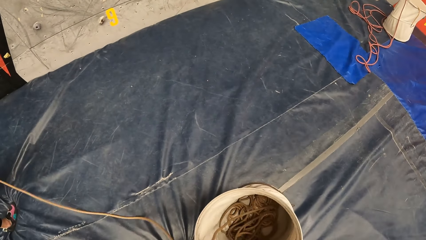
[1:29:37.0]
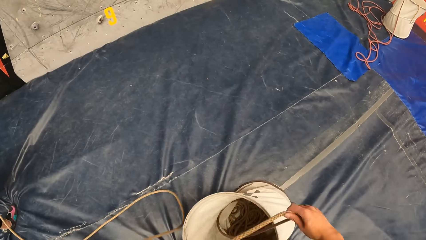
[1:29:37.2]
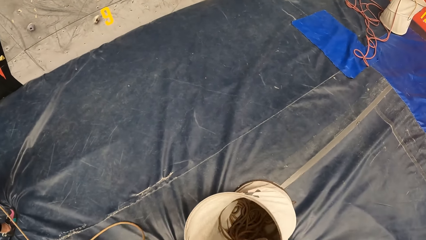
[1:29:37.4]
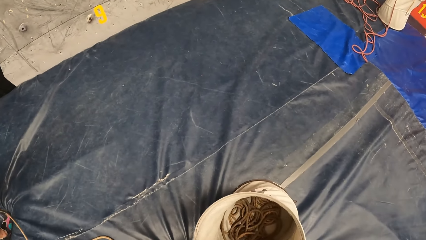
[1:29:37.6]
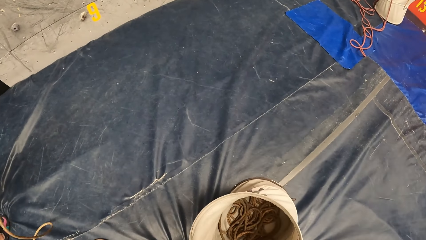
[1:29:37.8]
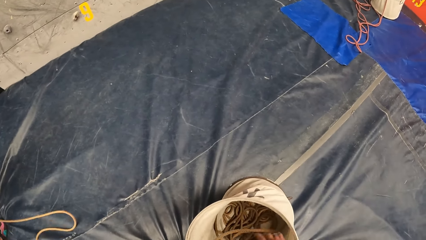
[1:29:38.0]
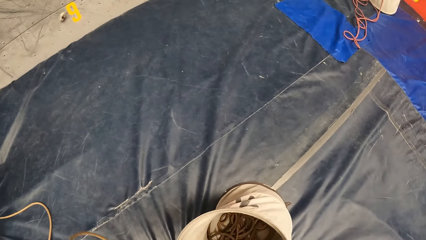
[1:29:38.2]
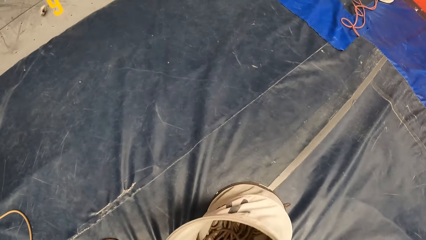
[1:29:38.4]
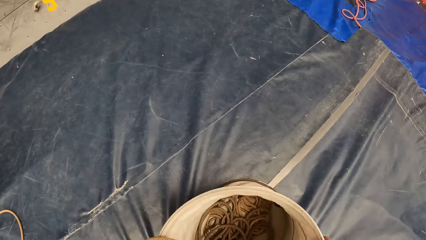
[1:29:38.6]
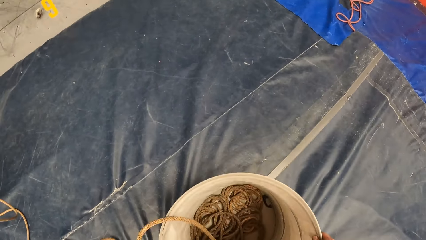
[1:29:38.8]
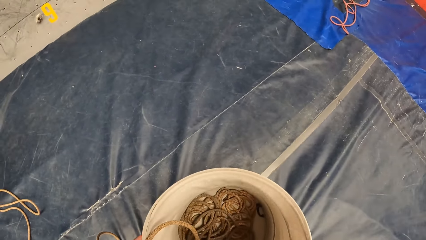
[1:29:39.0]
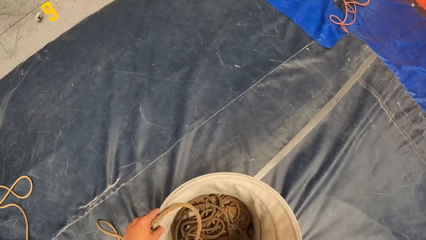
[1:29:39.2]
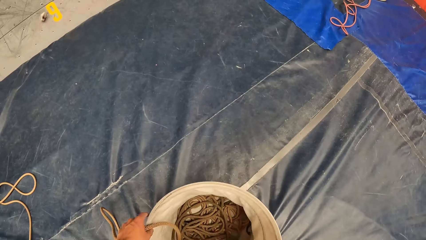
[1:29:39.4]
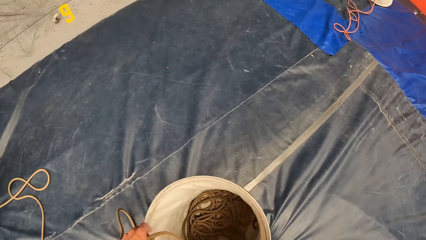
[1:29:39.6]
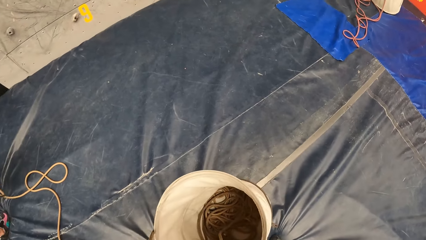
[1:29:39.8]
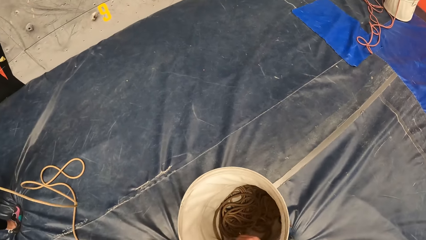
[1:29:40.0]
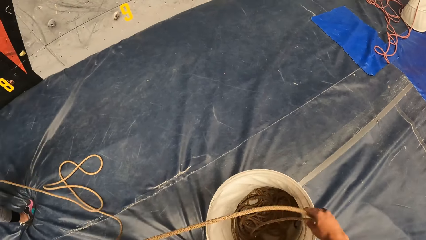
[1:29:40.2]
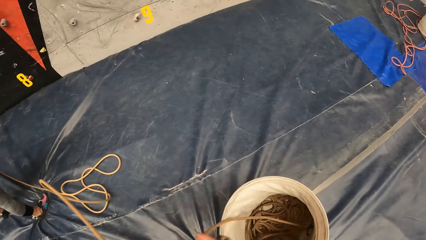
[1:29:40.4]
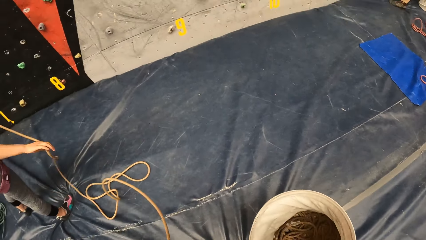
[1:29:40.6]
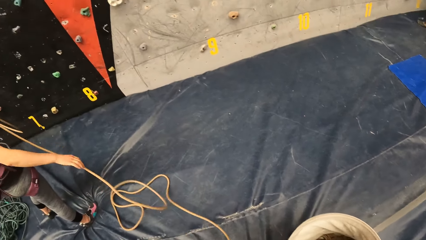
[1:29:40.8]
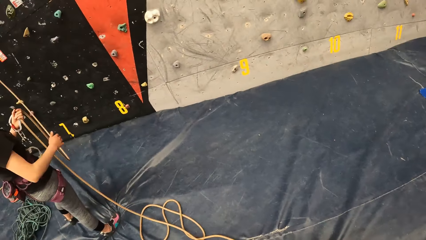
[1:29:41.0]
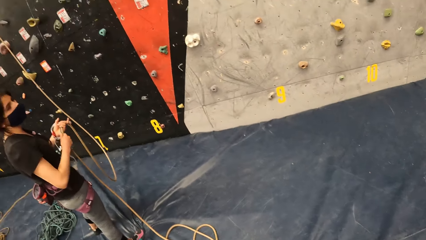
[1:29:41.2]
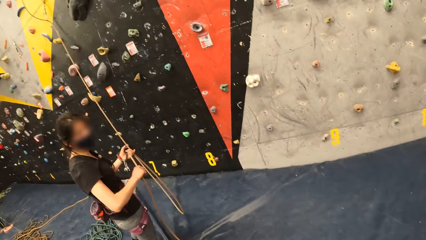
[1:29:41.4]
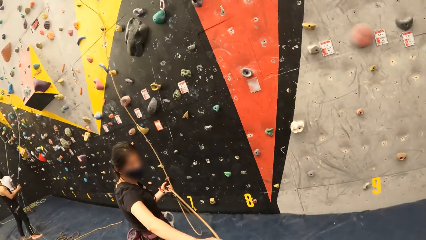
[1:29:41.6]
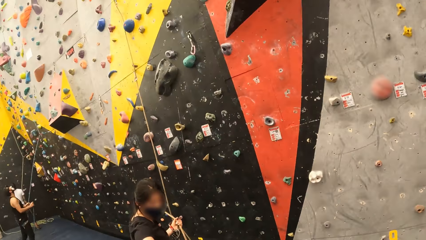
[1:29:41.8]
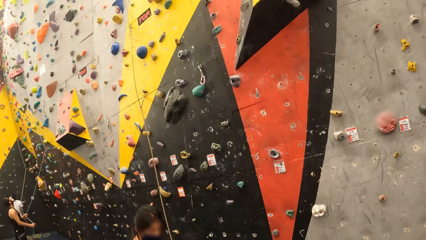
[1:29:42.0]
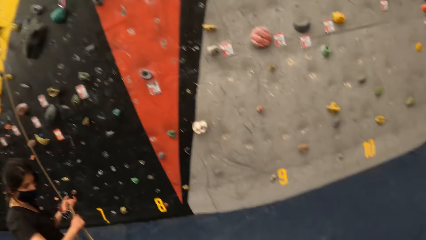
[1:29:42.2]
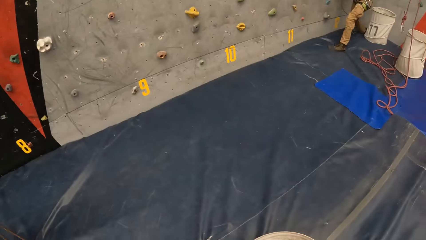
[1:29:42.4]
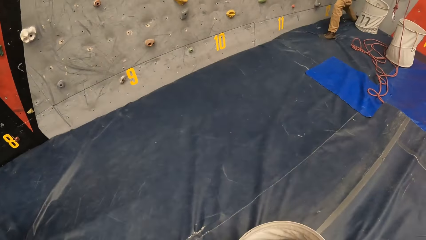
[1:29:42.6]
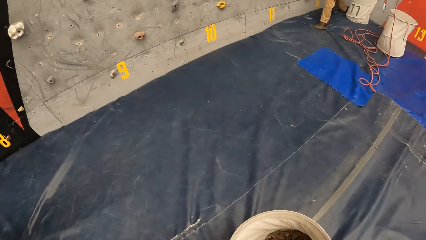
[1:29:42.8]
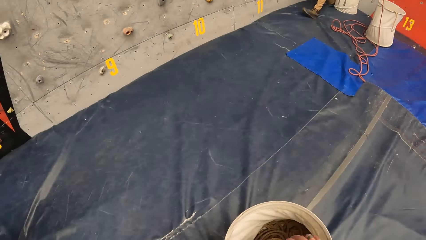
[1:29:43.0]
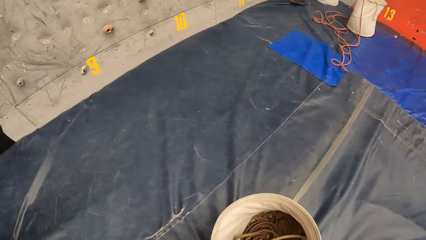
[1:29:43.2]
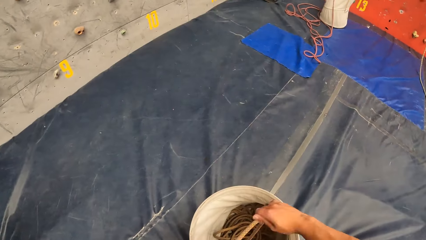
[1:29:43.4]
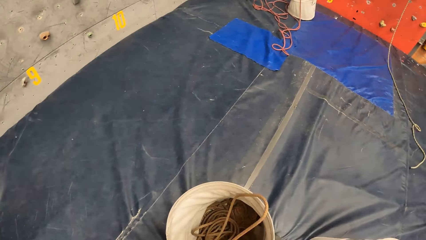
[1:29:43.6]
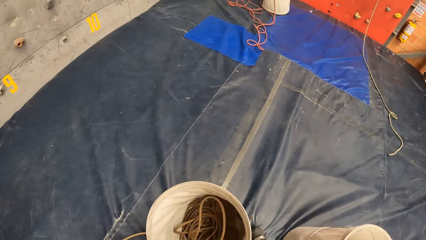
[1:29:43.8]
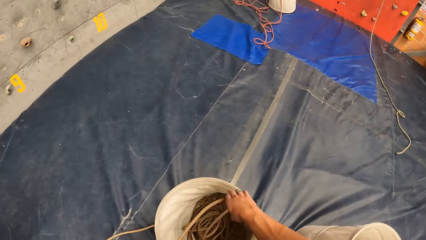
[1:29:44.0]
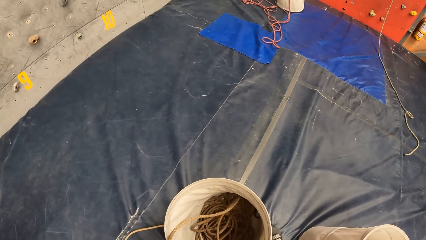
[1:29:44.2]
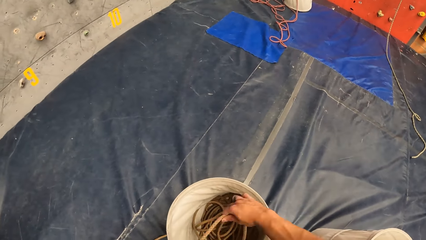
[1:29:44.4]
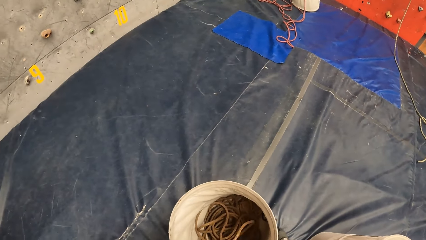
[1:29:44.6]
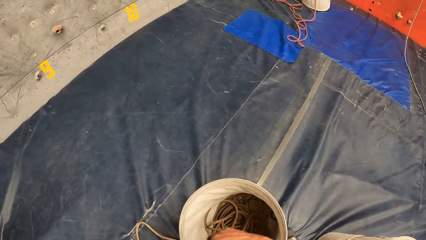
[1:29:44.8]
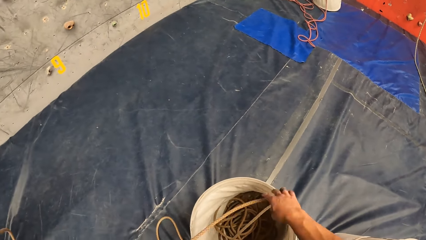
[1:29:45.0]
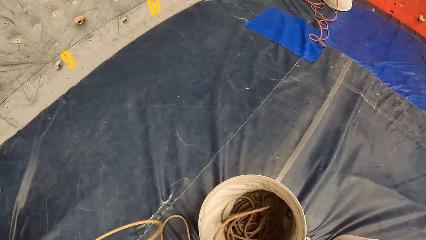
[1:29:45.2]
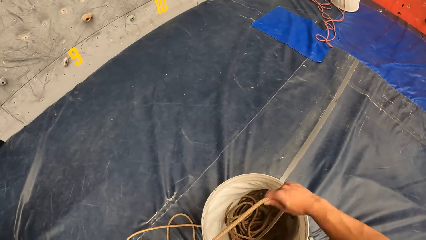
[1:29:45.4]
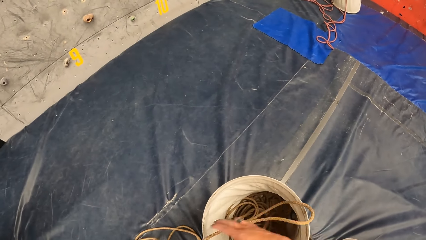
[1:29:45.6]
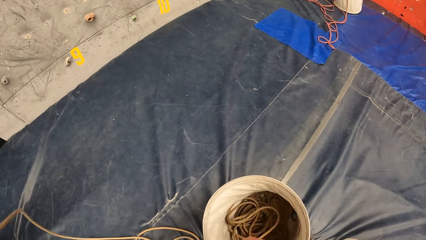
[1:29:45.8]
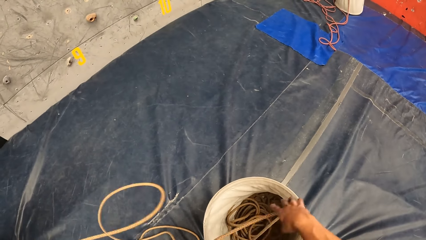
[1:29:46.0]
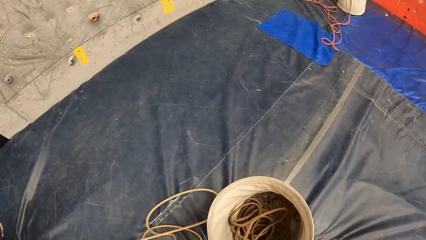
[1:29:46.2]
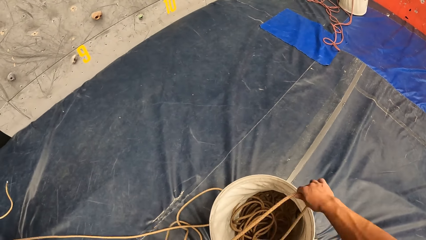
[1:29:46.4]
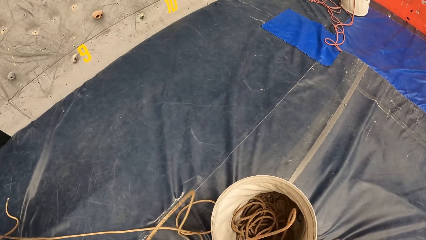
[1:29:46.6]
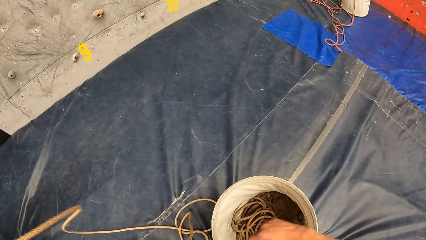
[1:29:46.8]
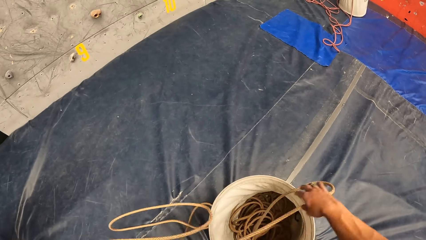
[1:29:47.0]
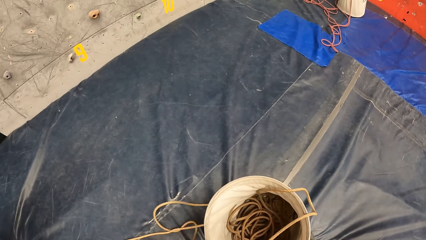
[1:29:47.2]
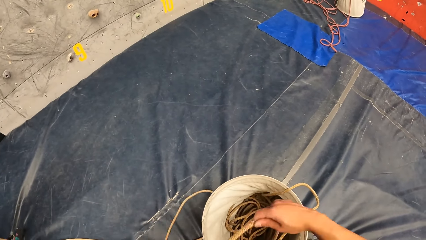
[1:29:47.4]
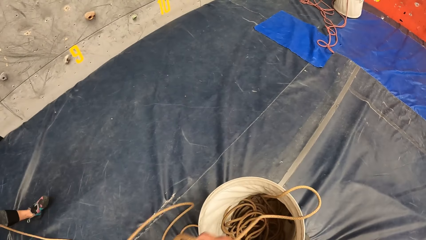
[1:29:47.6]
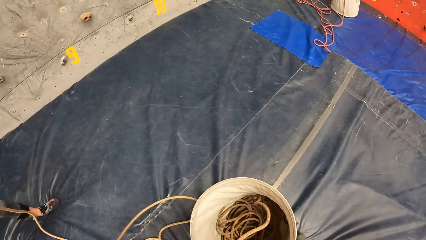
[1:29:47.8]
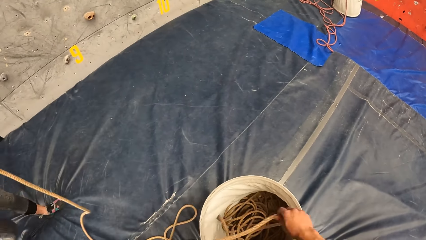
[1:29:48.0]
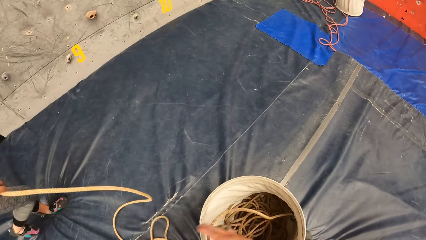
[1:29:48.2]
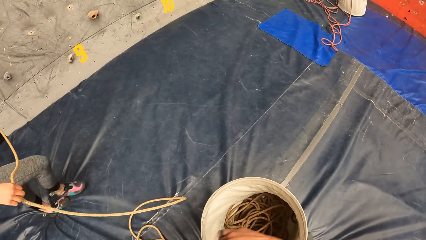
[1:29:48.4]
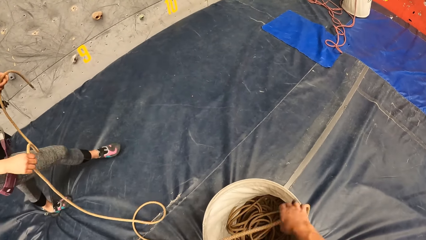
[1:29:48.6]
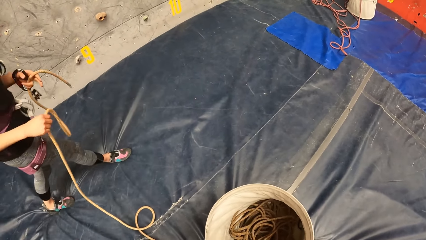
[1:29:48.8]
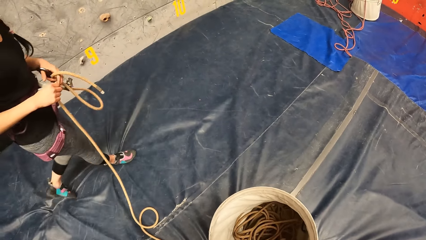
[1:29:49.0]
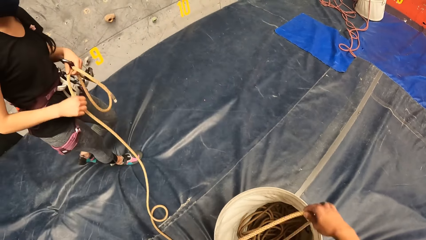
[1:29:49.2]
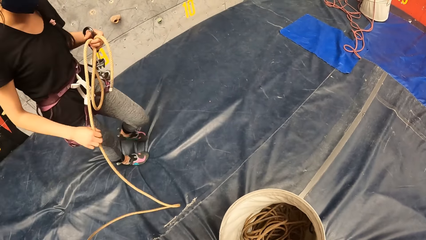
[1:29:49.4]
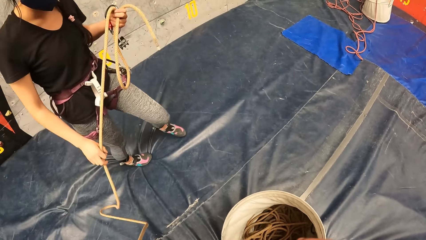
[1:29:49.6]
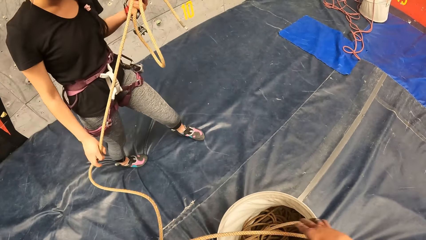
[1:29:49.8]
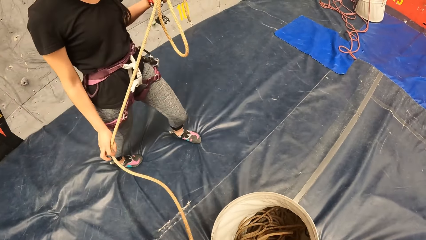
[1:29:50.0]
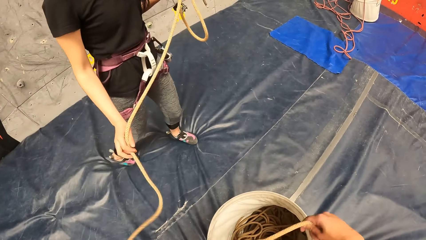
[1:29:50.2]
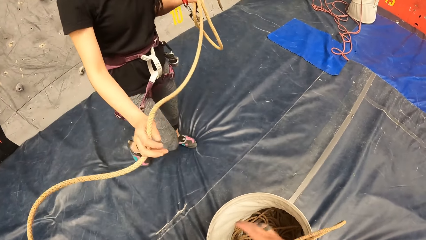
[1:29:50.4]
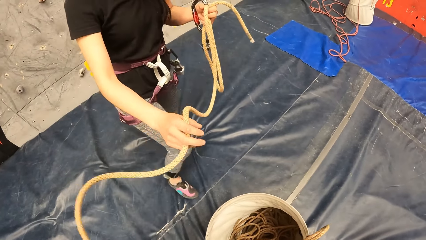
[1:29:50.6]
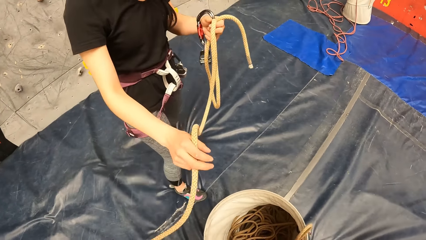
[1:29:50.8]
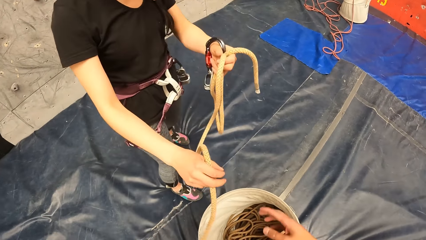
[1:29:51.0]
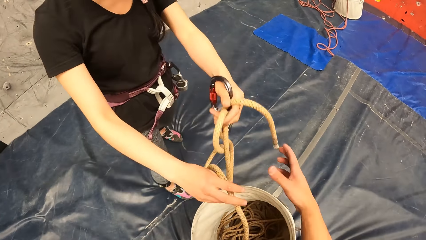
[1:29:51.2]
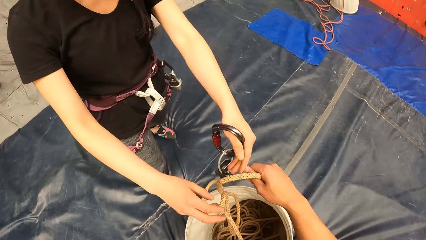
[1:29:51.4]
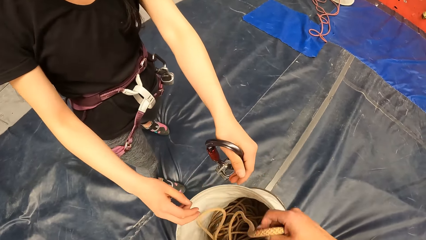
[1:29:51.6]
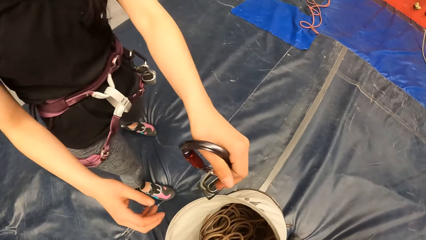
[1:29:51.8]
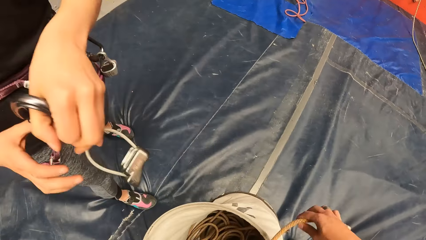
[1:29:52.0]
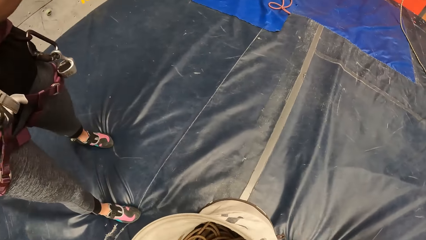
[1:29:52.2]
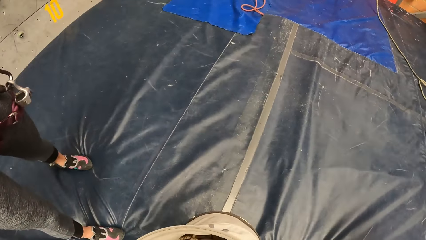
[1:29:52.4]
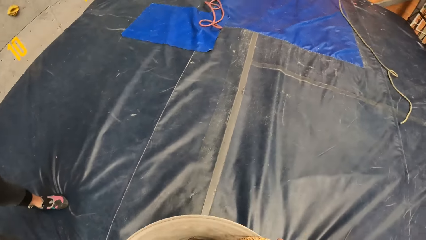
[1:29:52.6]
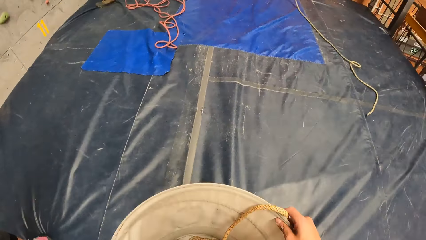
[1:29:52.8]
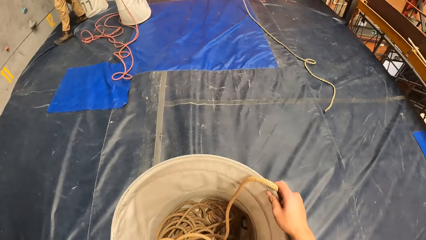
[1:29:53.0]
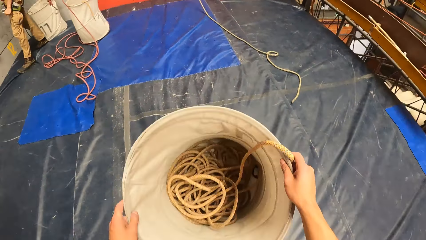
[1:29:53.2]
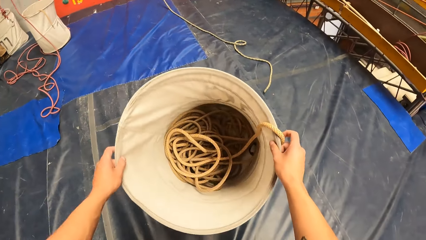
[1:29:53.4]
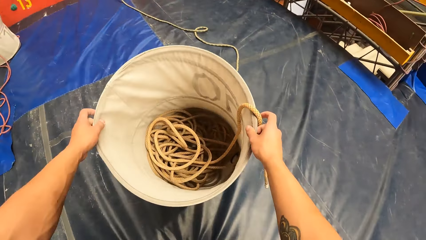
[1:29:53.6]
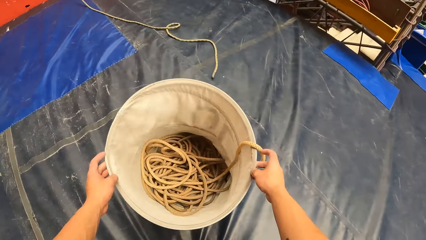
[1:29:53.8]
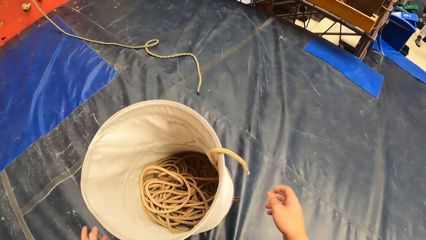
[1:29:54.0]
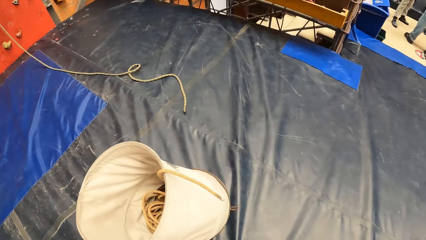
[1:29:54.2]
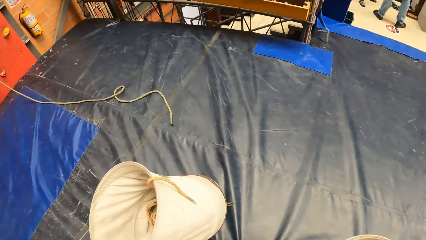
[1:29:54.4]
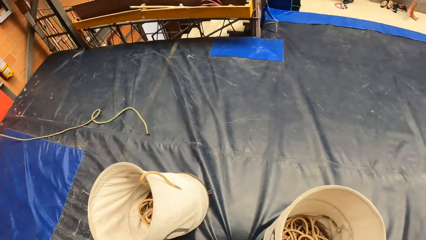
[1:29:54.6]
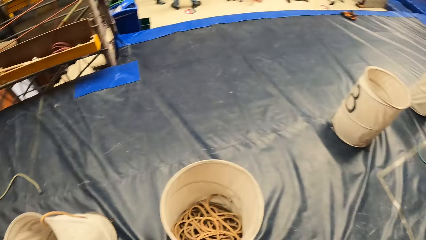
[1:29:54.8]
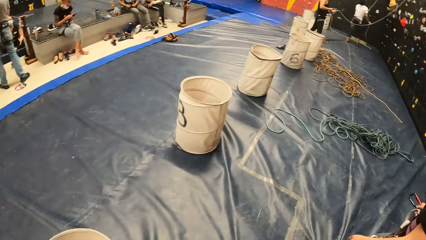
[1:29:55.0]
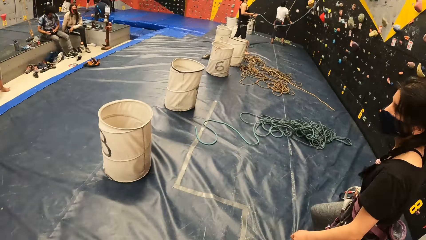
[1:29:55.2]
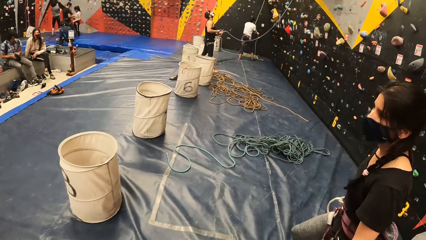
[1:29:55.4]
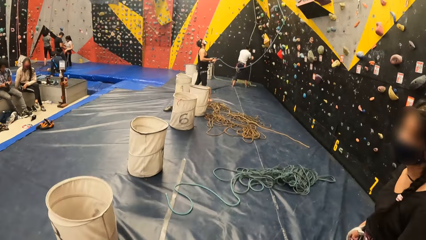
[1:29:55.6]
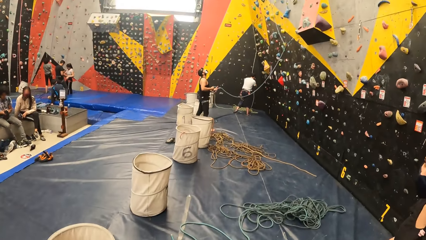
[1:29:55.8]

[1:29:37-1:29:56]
The camera wearer adjusts a bucket. They pull a rope into the bucket. A woman adjusts the rope. The camera wearer looks around. They pull the rope into the bucket. The woman walks around. The woman adjusts the rope. The woman hands the camera wearer the rope. The camera wearer puts the rope in the bucket. They pick up the bucket and walk around. They carry the bucket. They put down the bucket. They look around and walk around.
